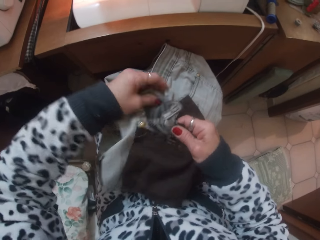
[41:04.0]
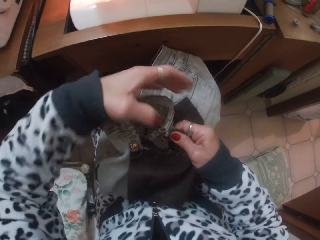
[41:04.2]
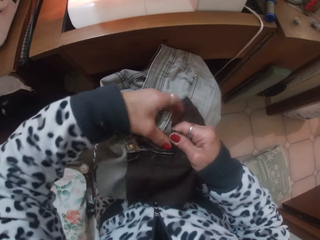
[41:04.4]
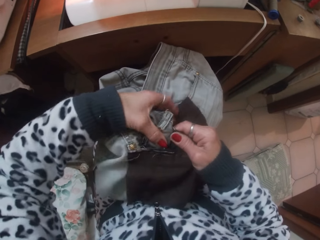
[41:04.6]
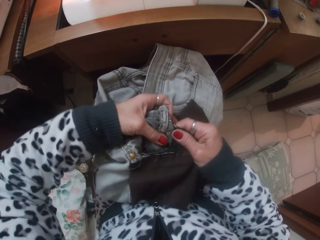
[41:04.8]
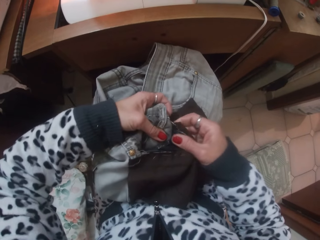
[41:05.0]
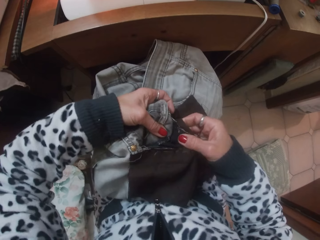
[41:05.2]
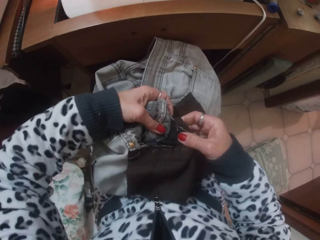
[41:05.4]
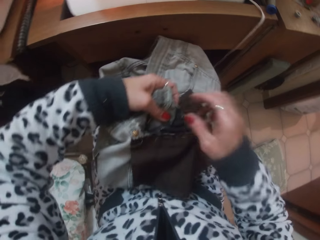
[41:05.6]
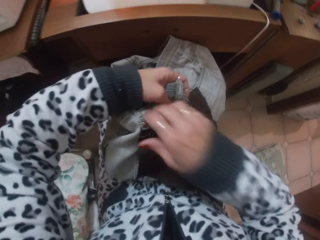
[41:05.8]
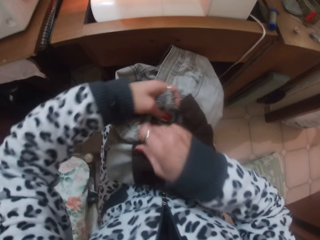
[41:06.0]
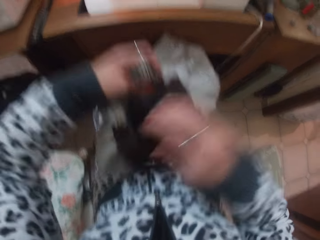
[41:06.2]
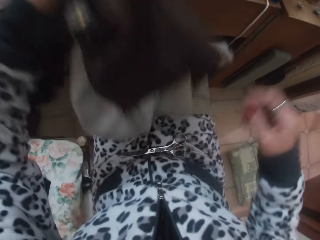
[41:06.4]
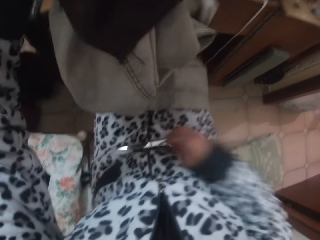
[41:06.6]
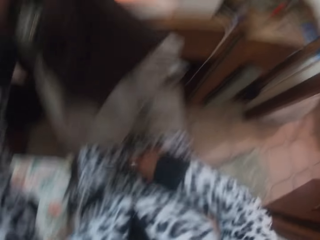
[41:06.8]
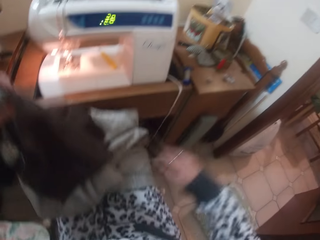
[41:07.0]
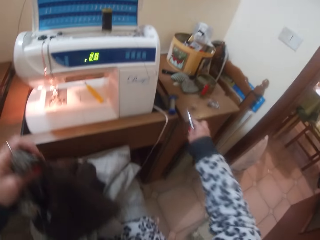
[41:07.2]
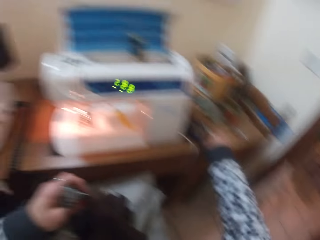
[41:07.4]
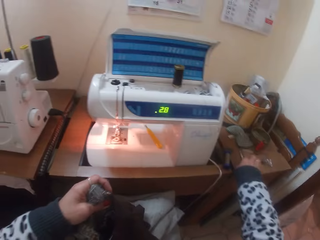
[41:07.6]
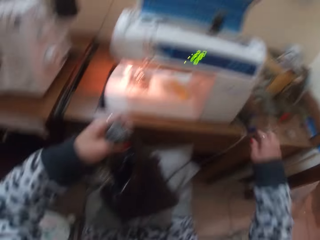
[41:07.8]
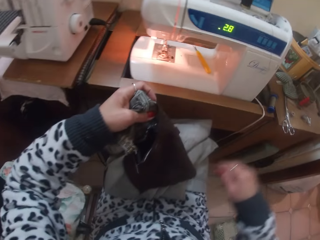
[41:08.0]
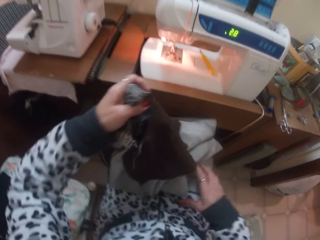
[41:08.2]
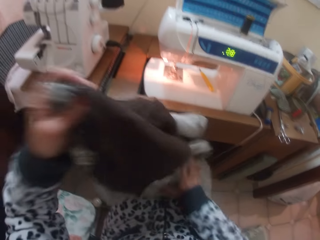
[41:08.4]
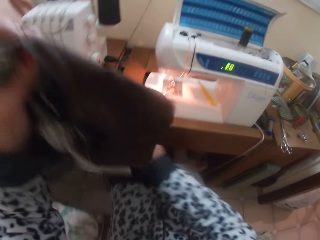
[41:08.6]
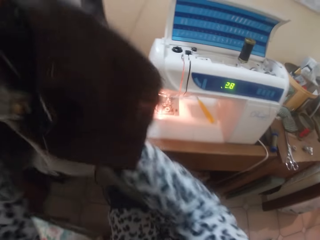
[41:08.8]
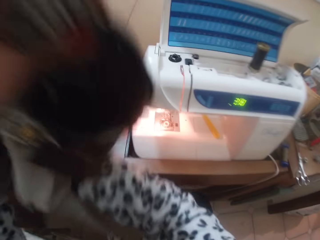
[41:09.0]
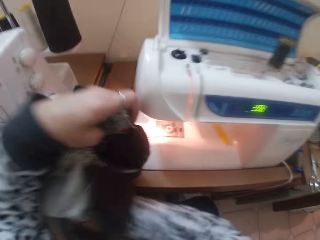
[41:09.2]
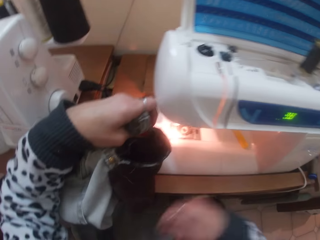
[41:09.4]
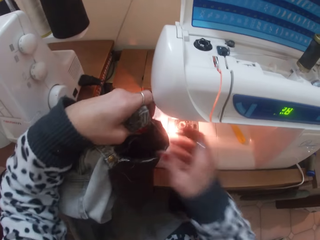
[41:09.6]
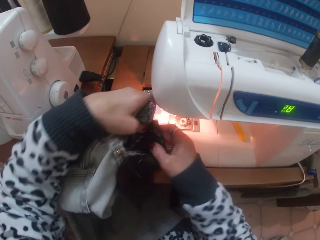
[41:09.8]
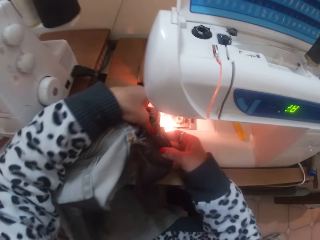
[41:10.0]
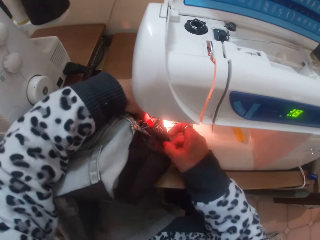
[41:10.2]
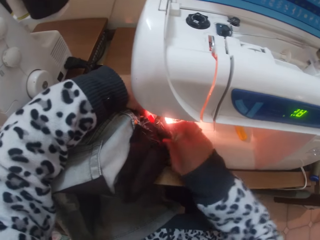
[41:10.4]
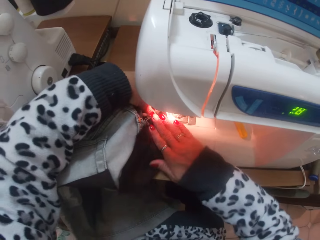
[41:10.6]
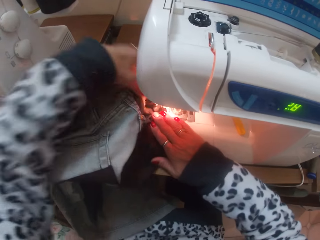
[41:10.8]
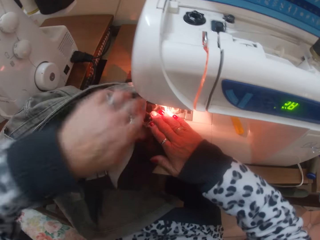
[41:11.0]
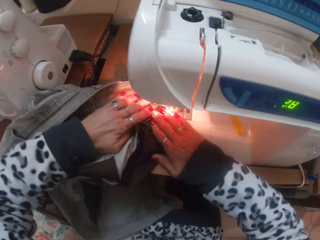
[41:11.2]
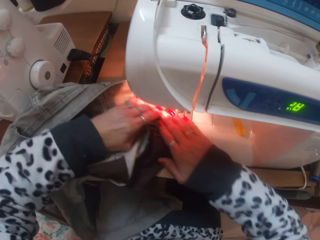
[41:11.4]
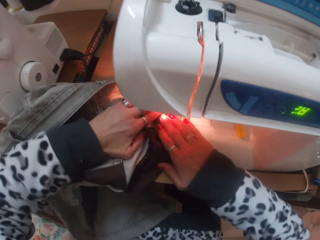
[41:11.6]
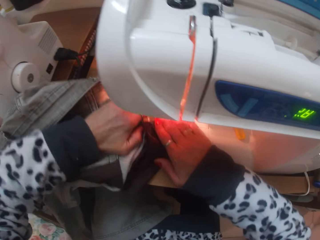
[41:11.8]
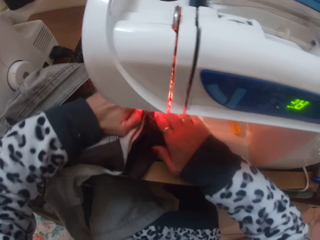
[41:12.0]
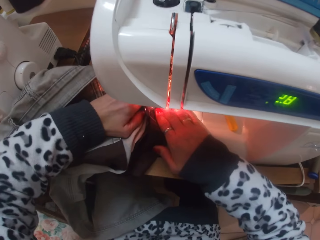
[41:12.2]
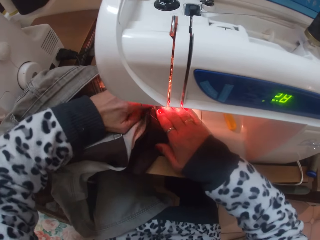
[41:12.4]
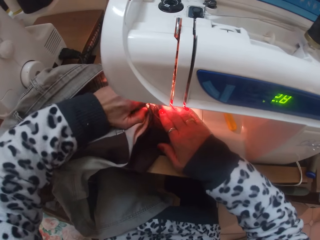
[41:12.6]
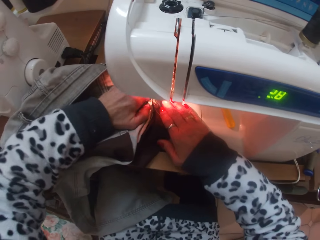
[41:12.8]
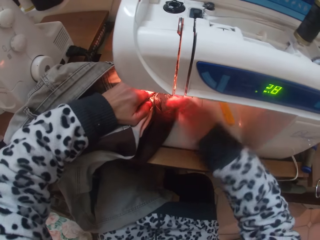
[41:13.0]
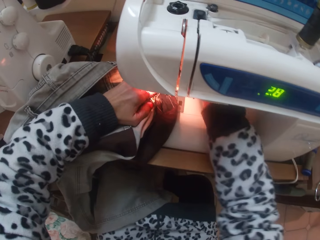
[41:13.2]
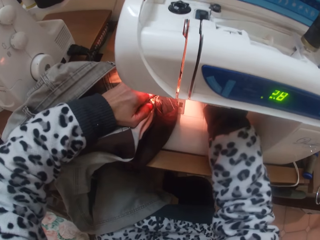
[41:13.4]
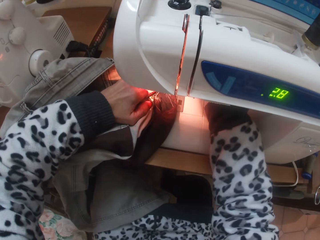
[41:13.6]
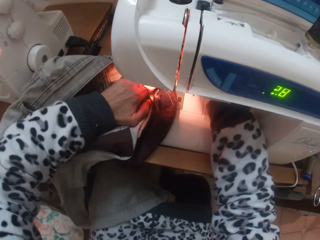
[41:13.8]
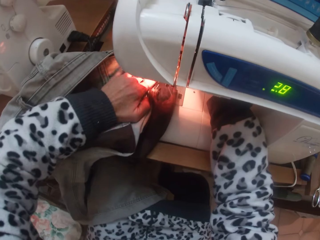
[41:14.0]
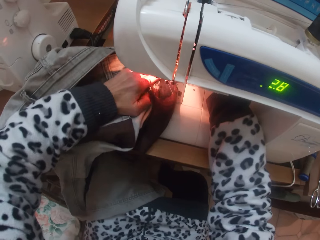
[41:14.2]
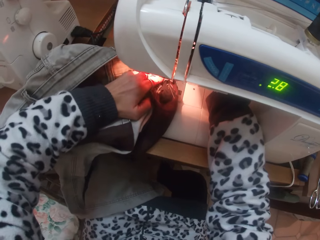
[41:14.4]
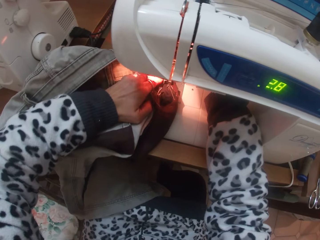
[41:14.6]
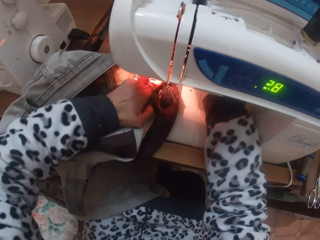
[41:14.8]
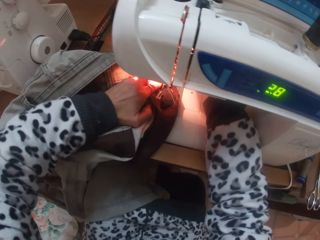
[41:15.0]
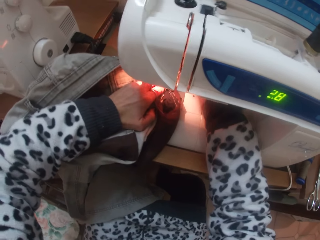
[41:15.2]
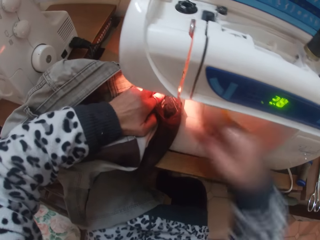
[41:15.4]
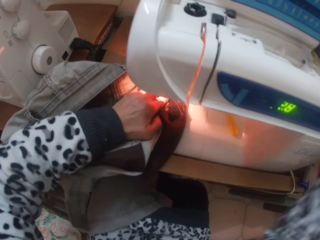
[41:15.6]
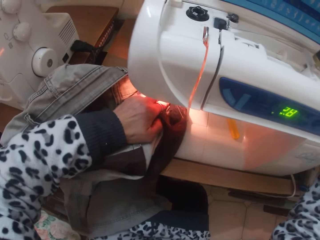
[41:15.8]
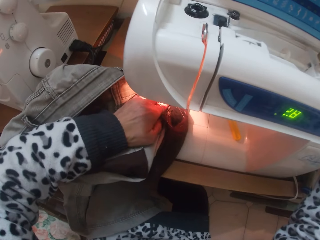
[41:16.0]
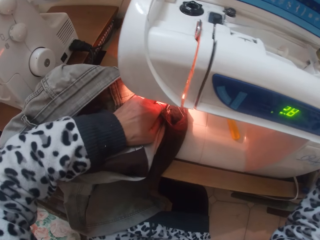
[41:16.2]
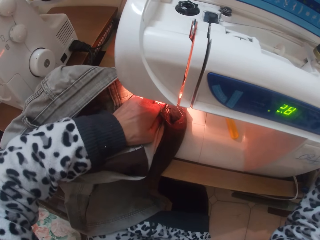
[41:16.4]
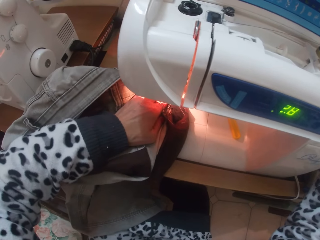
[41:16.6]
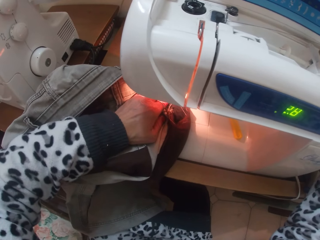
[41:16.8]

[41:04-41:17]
The camera wearer picks up a pair of scissors on her lap with her right hand. She drops the pair of scissors on the sewing table with her right hand. She places the jean on the sewing bed with both hands. She adjusts the sewing machine with her right hand.

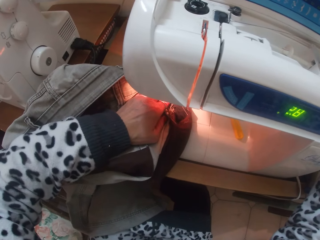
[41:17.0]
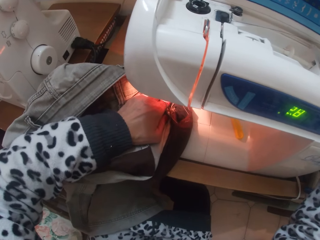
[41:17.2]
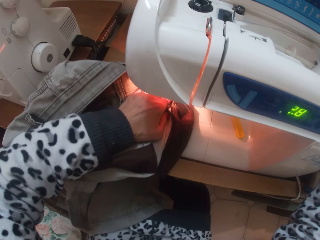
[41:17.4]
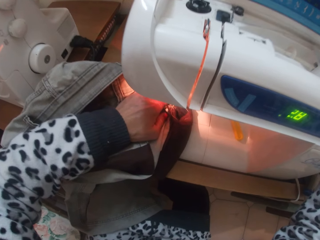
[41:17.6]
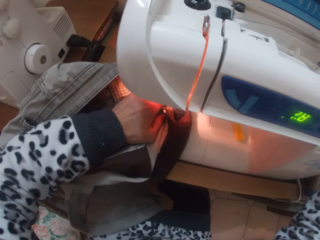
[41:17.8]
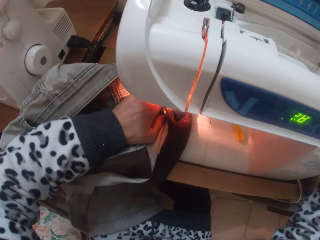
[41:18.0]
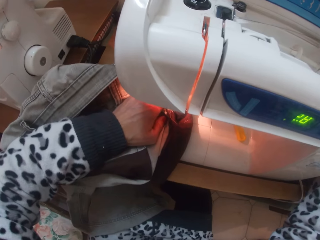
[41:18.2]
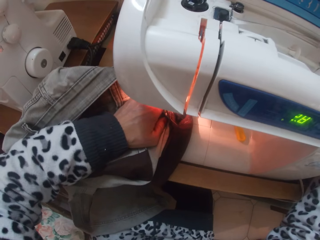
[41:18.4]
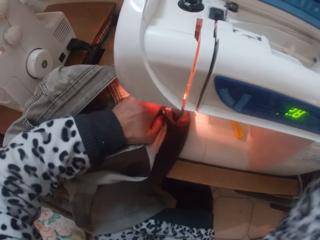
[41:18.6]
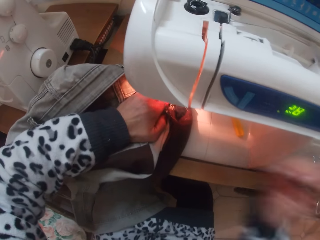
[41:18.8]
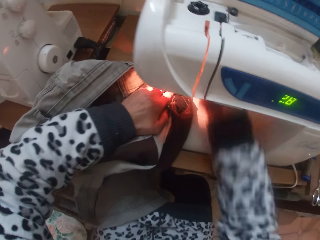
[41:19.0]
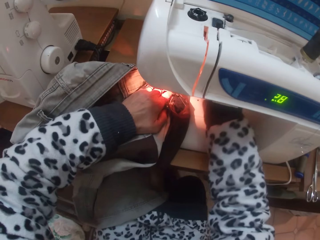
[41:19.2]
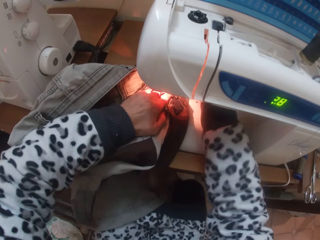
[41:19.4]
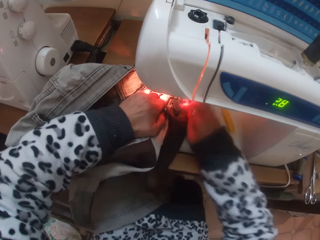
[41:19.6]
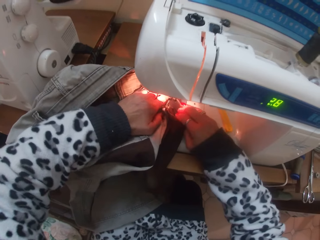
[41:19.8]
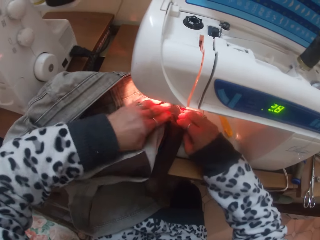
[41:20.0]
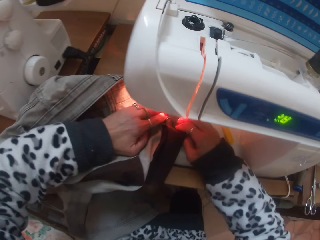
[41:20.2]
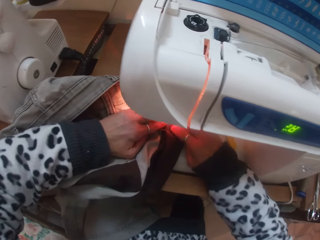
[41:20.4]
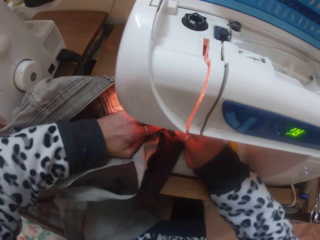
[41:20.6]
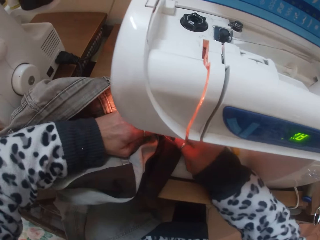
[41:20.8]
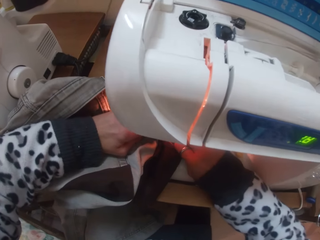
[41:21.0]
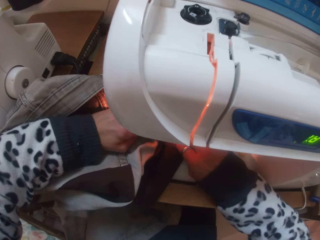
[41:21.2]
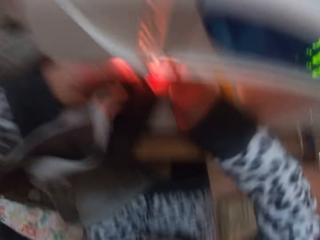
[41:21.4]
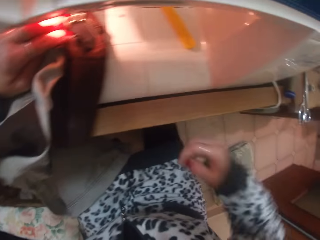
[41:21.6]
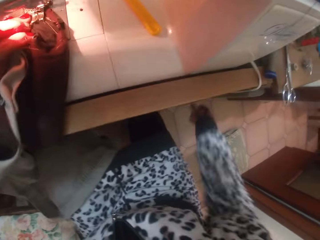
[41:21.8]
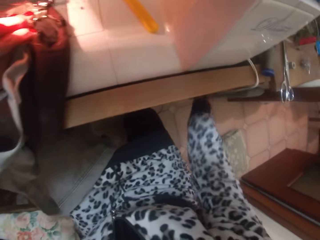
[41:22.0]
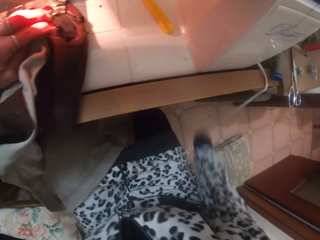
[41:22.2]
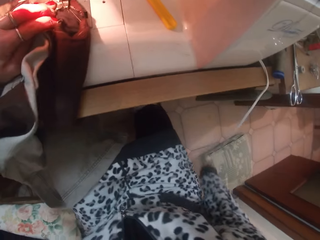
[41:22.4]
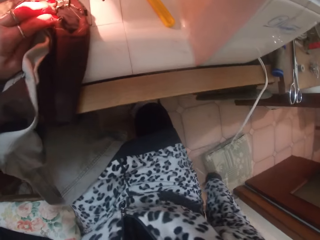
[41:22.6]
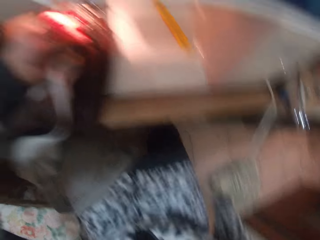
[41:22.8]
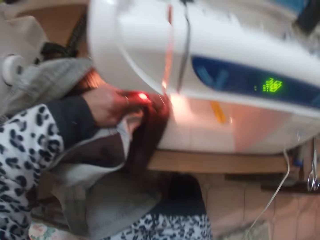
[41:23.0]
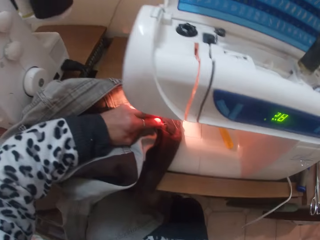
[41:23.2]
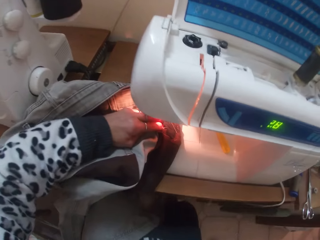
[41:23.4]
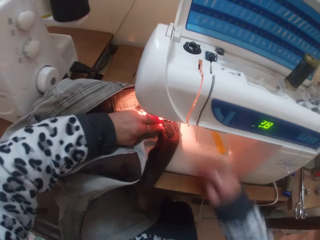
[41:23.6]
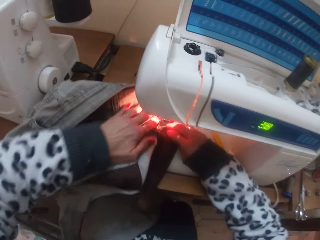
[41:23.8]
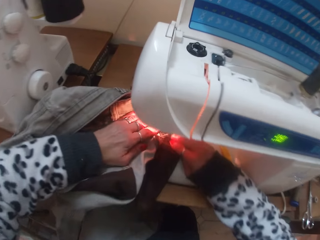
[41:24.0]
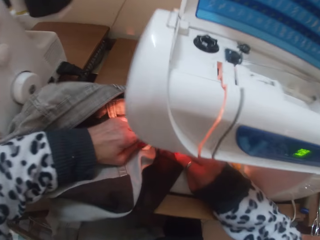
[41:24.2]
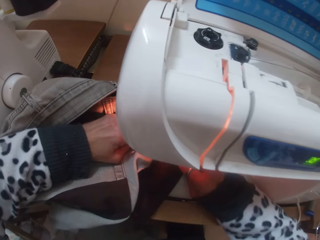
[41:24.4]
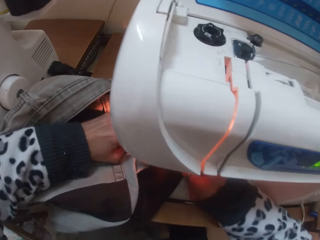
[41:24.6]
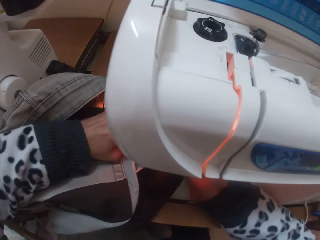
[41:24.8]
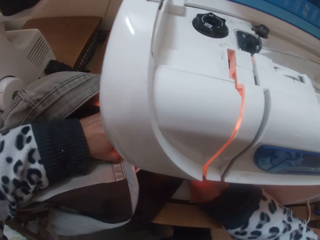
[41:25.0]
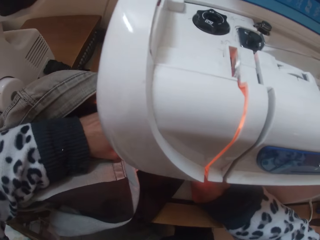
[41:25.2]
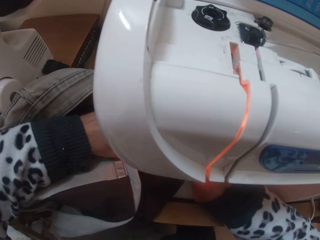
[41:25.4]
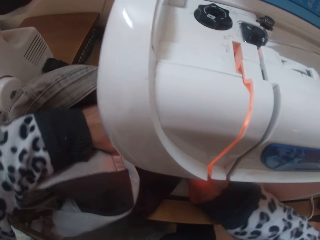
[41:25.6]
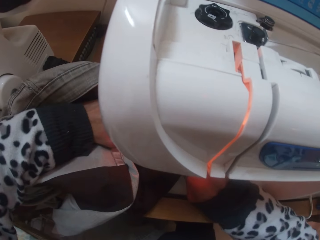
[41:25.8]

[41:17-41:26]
The camera wearer adjusts the jean on the machine bed with both hands. She sews the cloth on the sewing machine. She pulls on the cable of the sewing machine with her right hand. She holds something. She adjusts the jean on the machine bed with both hands. She sews the cloth.
